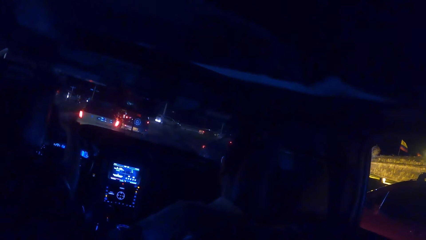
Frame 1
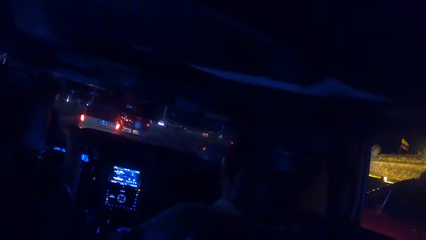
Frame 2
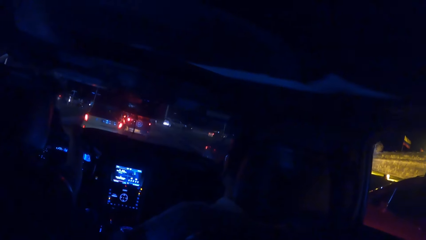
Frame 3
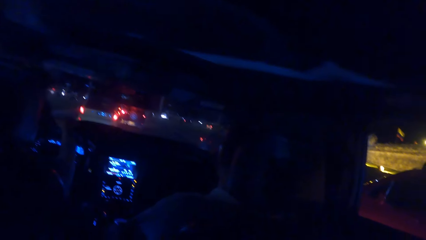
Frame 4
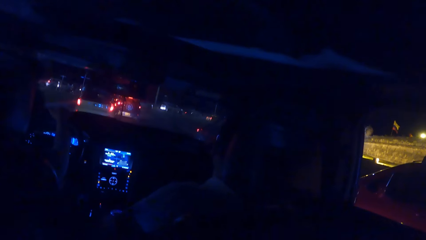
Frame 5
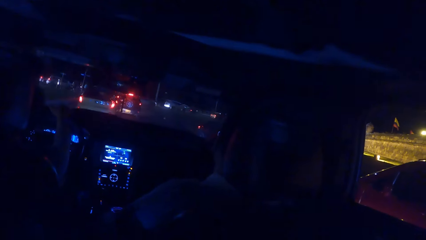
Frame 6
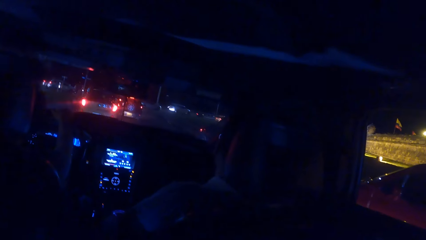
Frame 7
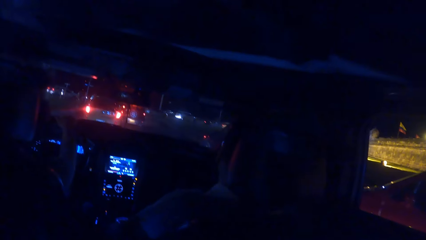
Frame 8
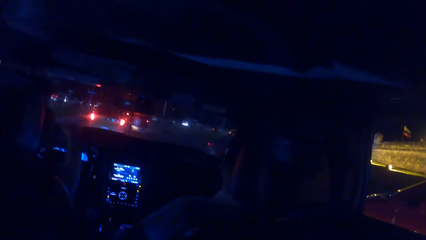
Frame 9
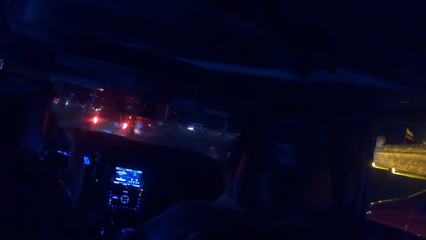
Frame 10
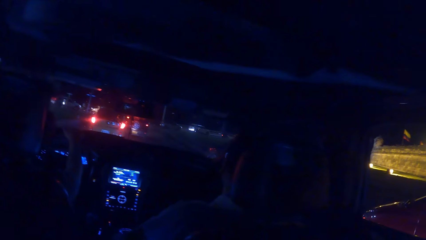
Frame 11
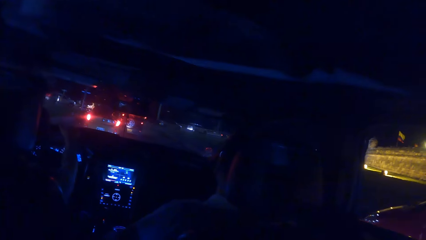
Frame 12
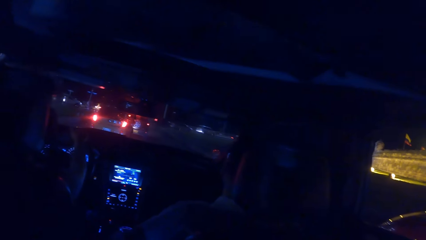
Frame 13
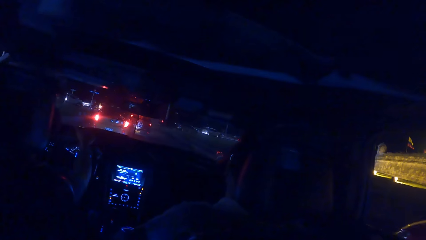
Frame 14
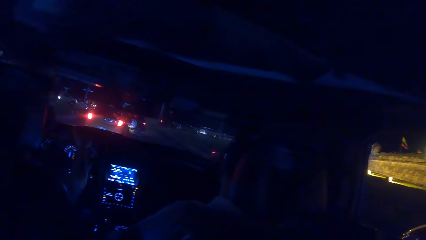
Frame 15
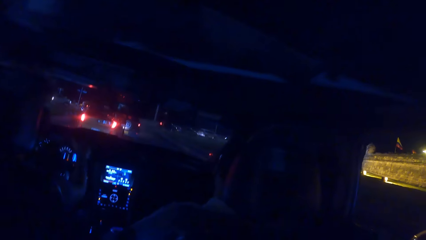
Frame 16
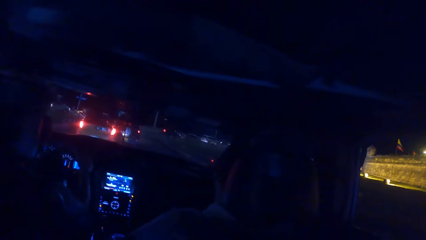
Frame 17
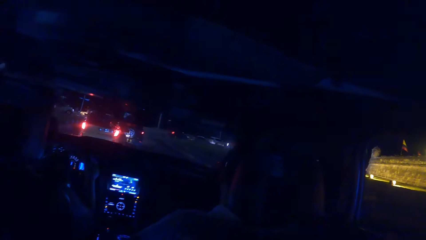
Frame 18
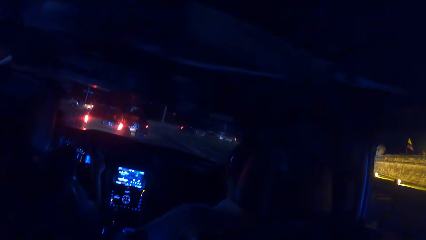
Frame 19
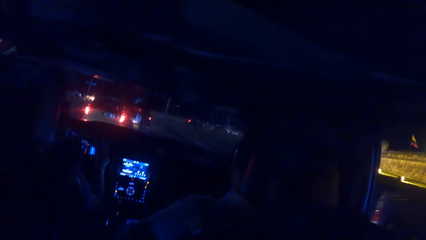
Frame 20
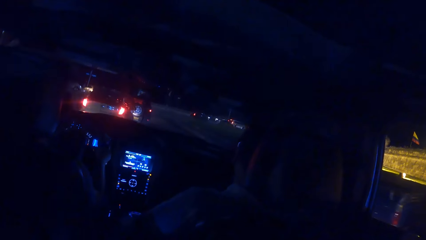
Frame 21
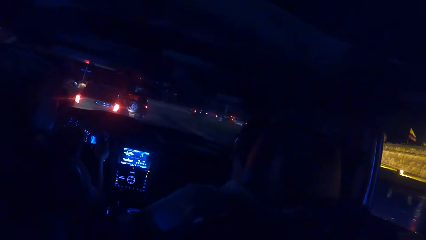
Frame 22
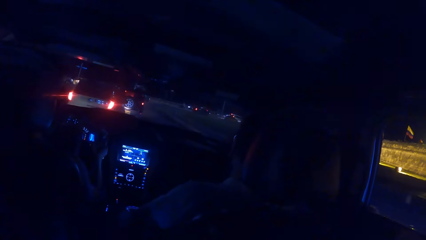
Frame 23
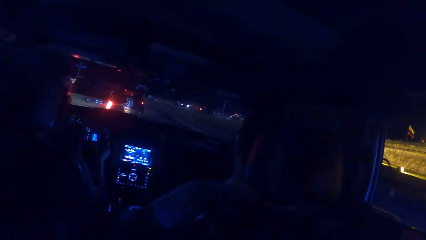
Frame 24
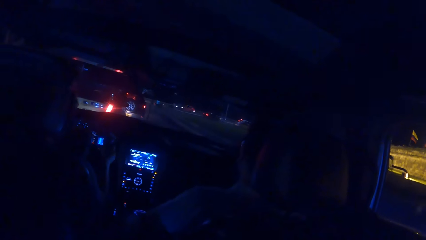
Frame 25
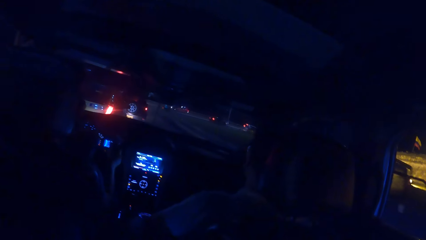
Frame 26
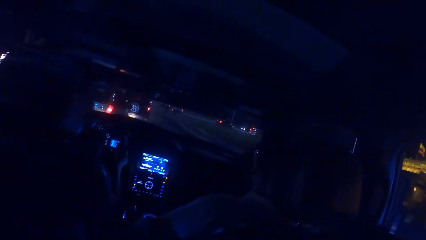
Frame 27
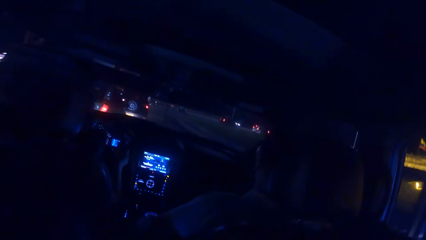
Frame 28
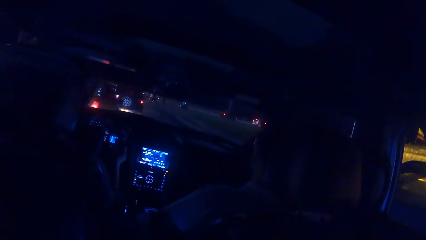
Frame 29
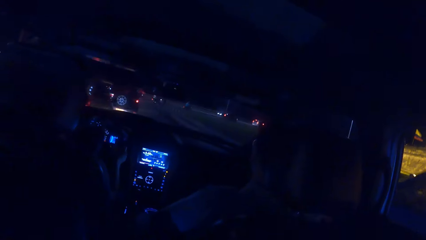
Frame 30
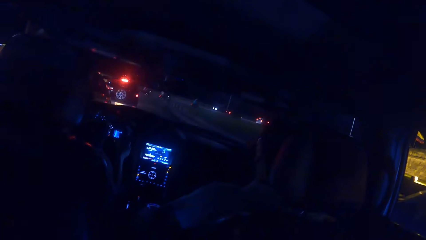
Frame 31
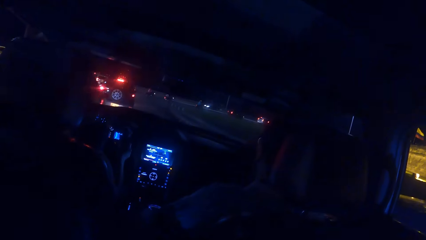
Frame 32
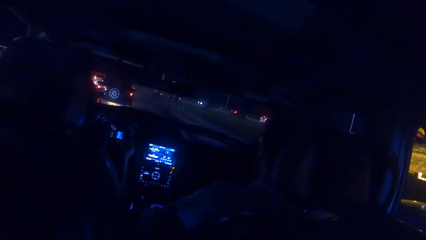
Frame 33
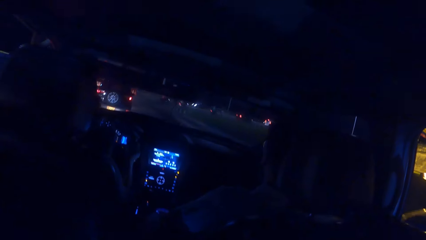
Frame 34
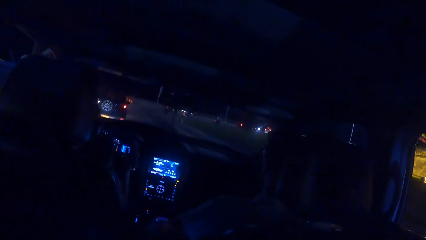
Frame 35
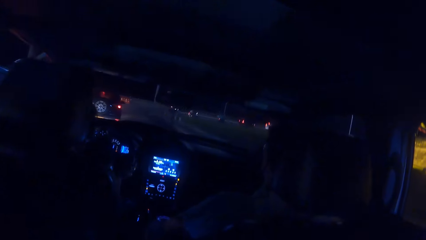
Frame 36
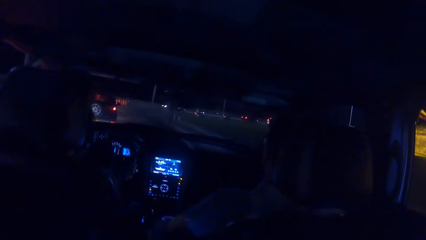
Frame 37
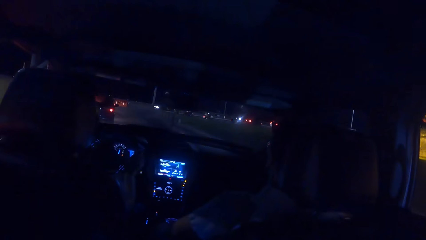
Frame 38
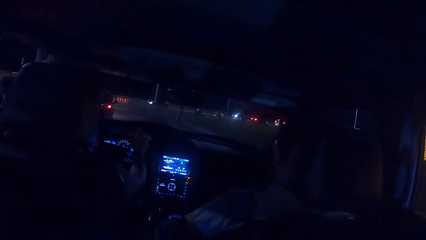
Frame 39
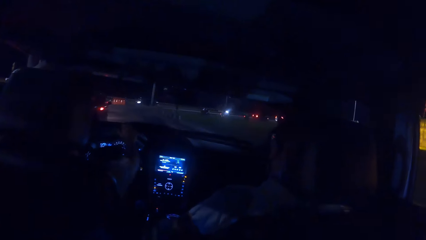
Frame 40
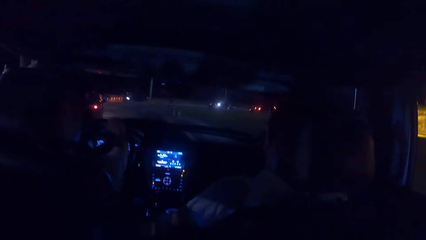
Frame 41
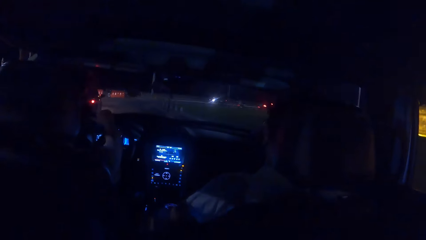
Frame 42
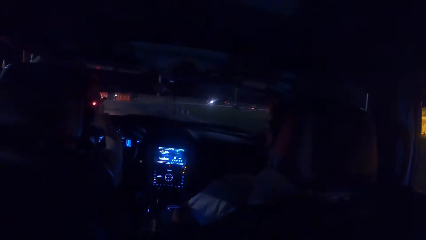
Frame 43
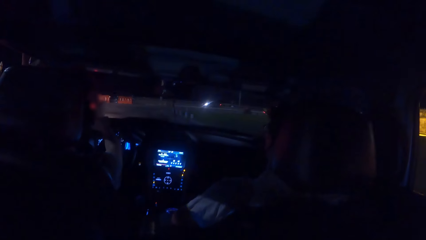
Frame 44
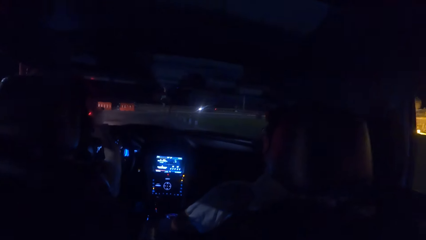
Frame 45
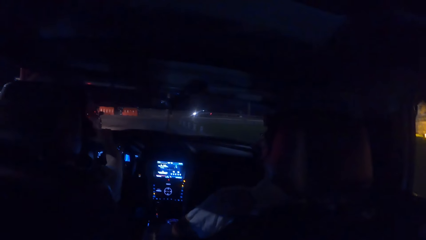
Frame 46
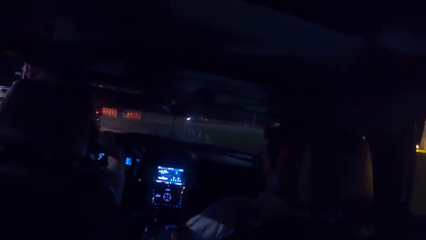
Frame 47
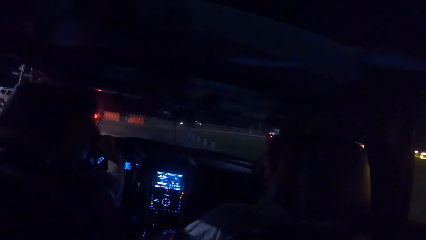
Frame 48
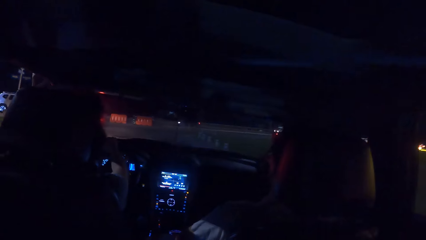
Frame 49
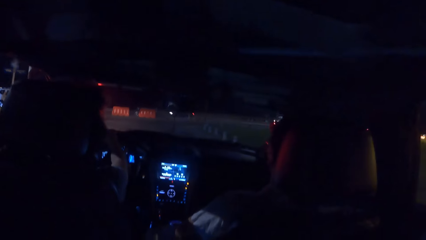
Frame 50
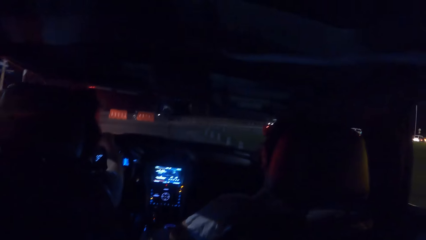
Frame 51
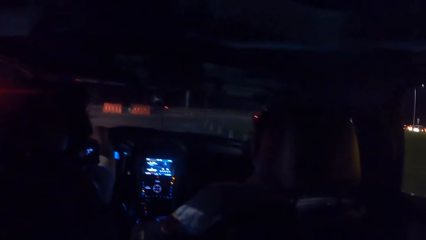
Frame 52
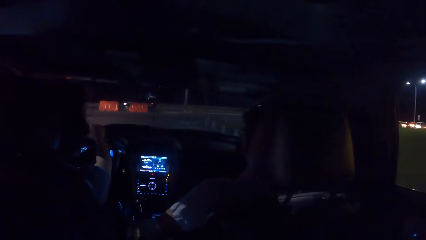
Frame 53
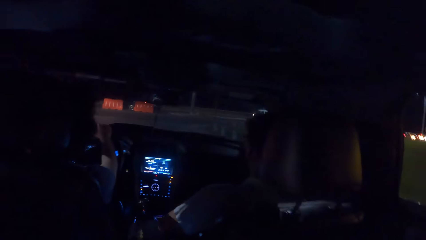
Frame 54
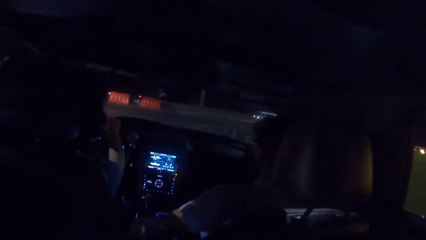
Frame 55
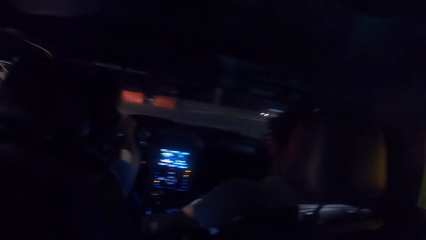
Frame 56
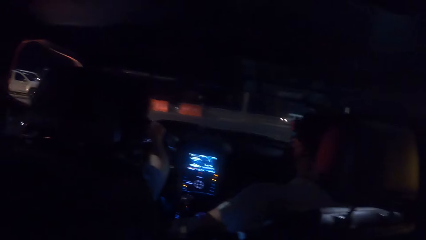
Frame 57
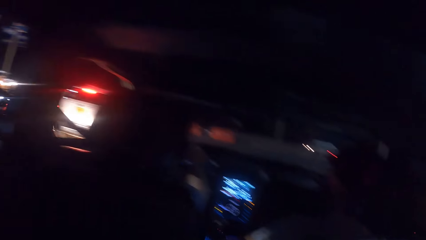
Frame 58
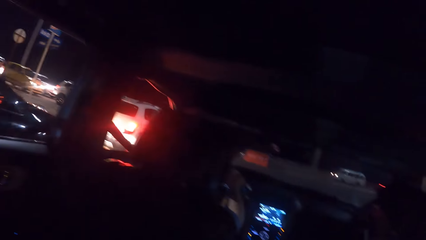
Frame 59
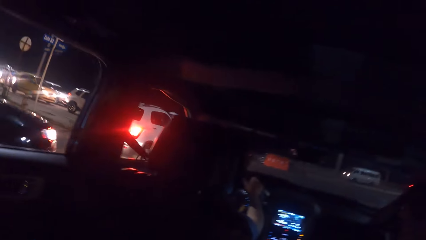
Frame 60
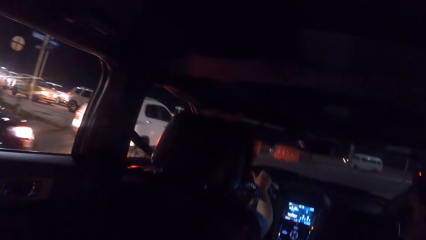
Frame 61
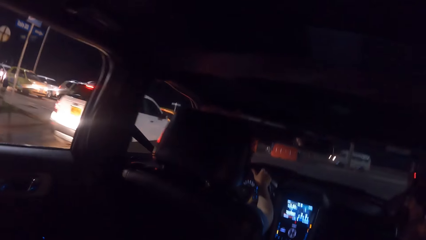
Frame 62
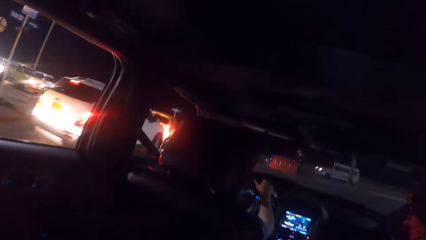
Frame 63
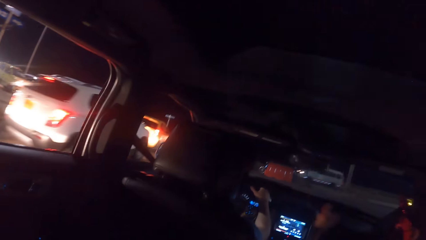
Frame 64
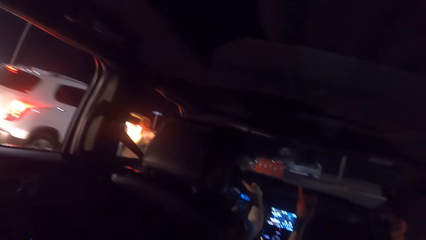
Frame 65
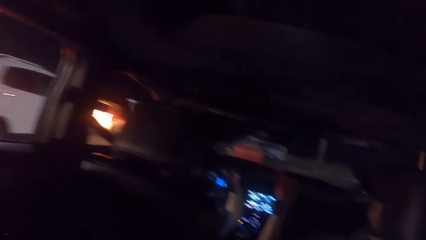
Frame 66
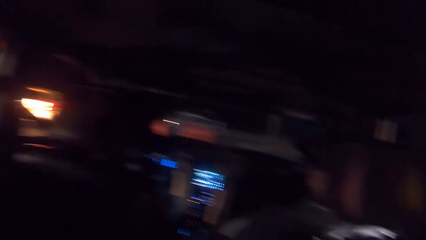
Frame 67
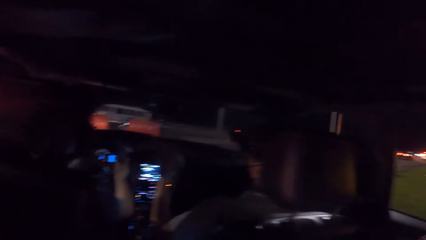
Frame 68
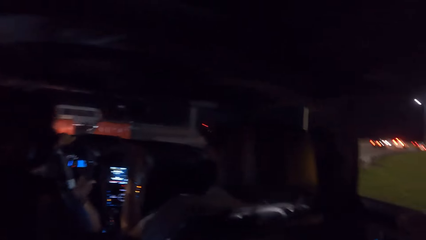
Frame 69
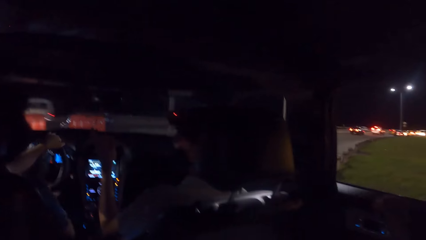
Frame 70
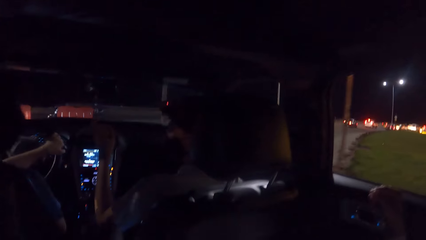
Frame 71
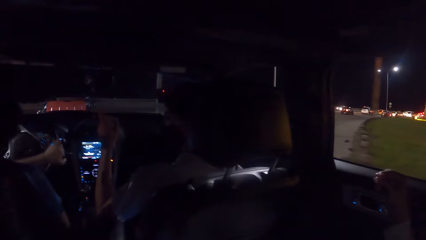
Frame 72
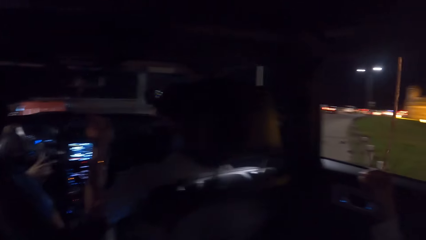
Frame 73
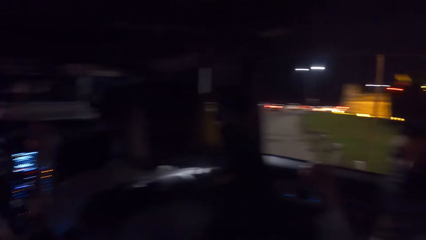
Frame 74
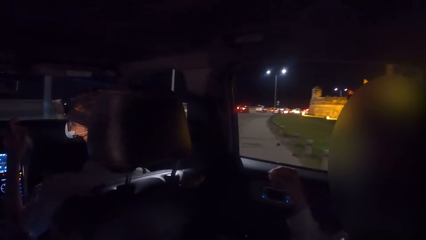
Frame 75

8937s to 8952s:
A man drives the car with both hands.
